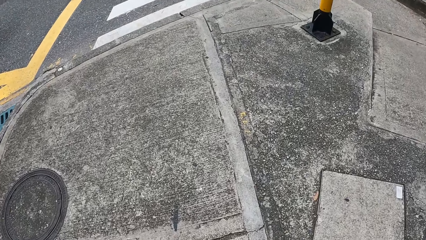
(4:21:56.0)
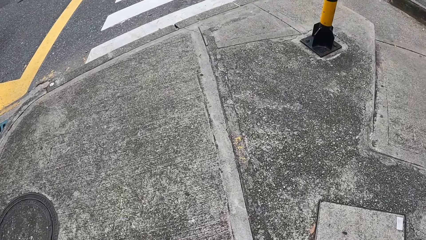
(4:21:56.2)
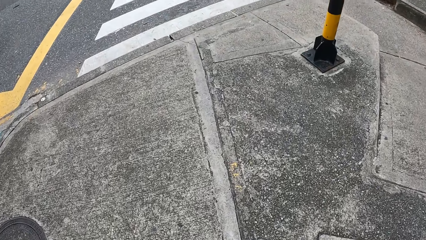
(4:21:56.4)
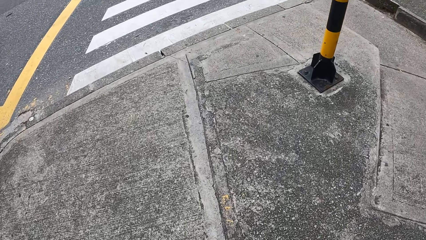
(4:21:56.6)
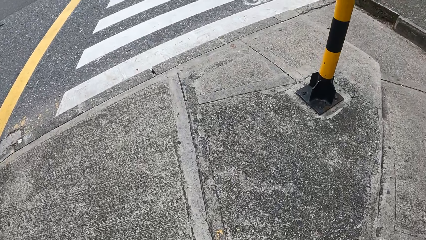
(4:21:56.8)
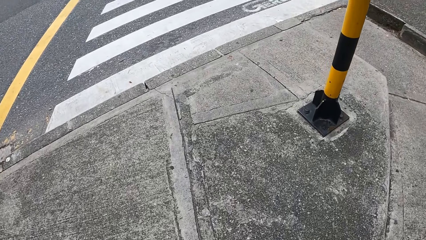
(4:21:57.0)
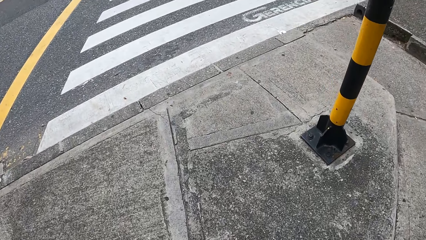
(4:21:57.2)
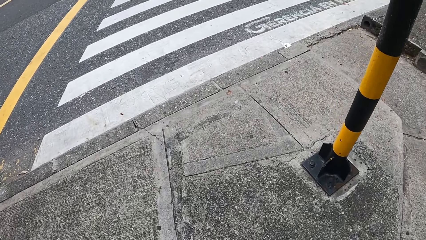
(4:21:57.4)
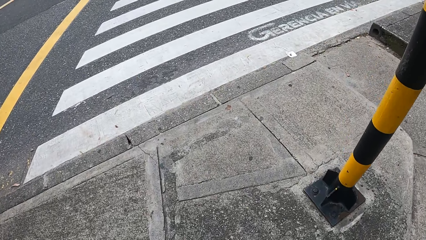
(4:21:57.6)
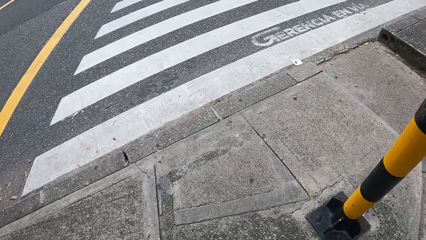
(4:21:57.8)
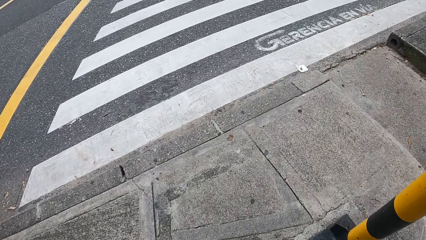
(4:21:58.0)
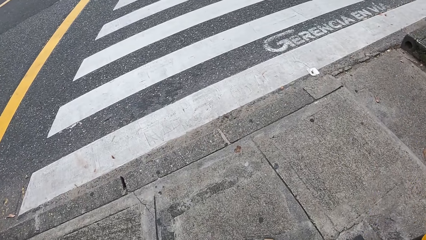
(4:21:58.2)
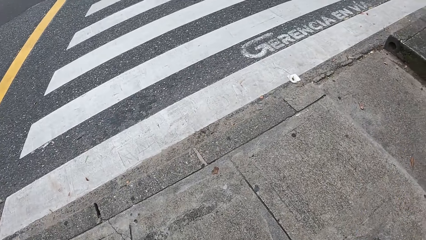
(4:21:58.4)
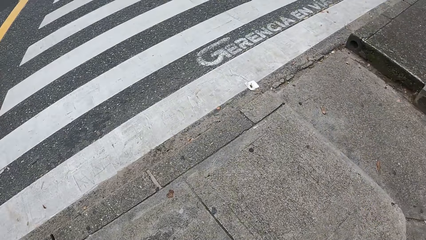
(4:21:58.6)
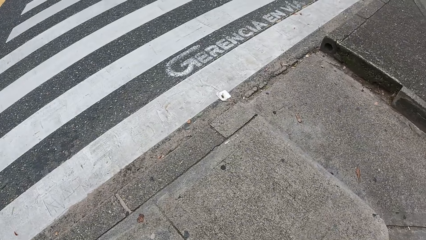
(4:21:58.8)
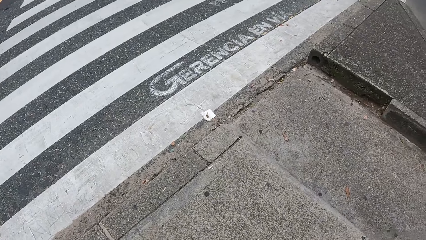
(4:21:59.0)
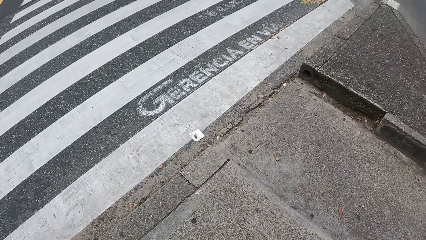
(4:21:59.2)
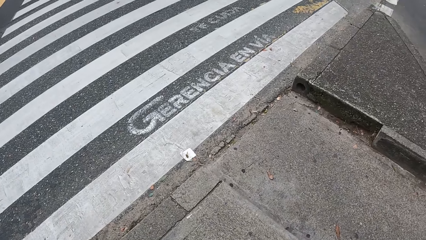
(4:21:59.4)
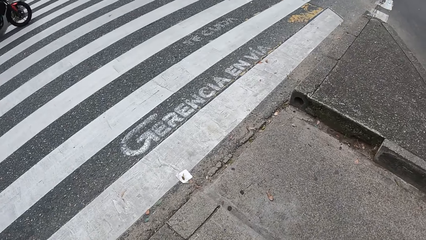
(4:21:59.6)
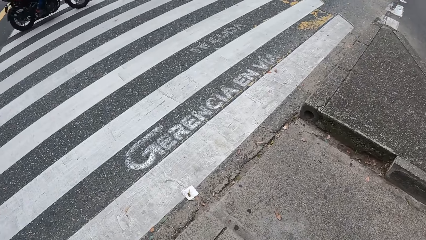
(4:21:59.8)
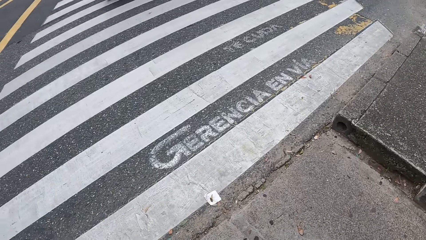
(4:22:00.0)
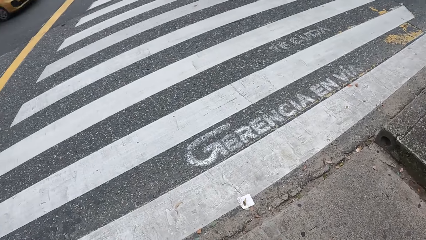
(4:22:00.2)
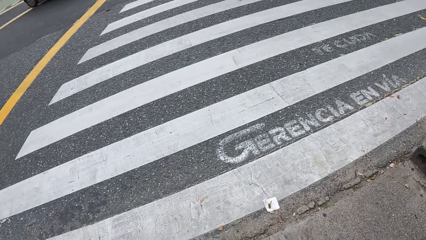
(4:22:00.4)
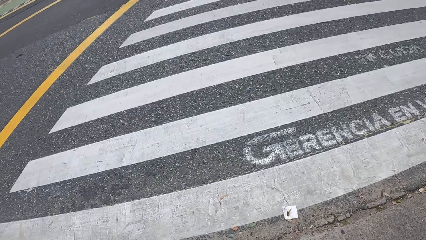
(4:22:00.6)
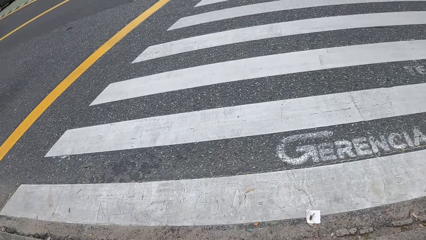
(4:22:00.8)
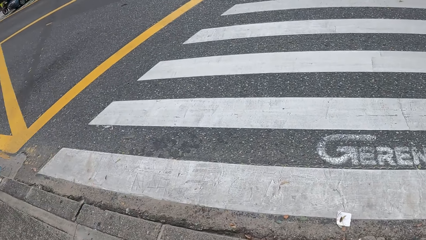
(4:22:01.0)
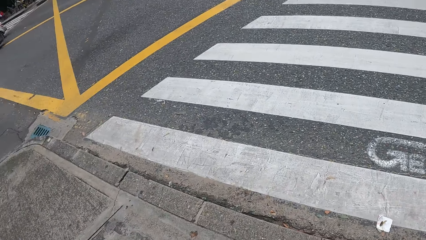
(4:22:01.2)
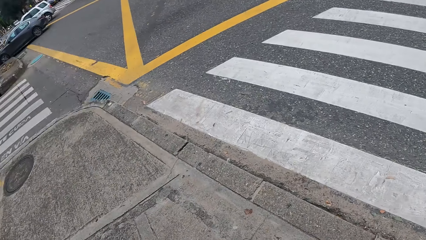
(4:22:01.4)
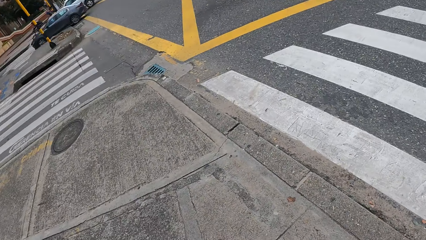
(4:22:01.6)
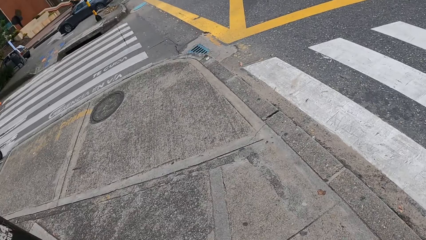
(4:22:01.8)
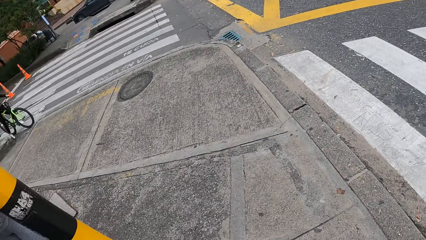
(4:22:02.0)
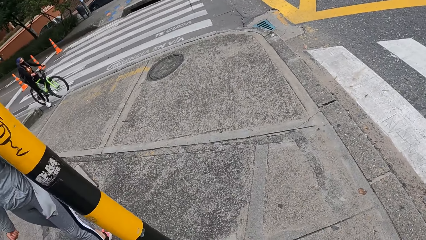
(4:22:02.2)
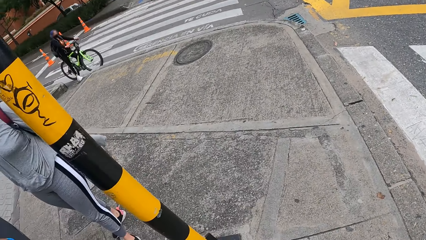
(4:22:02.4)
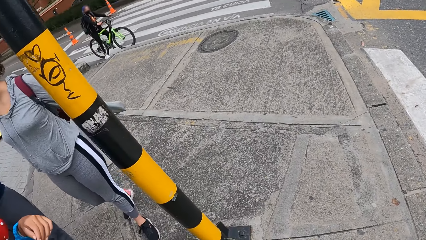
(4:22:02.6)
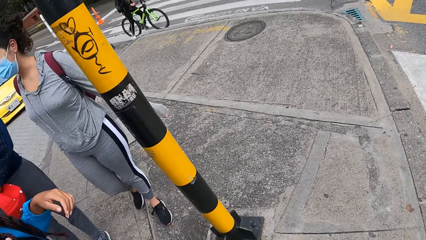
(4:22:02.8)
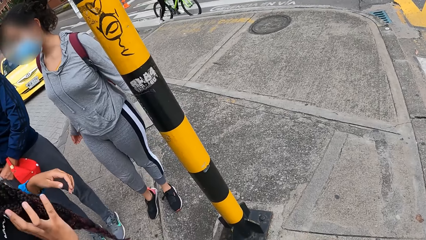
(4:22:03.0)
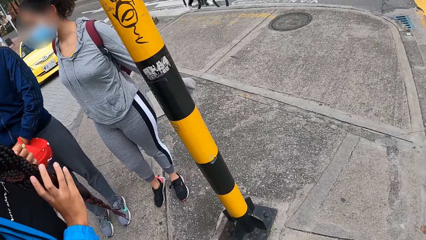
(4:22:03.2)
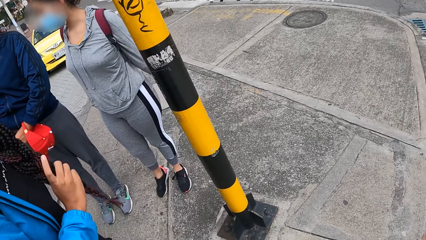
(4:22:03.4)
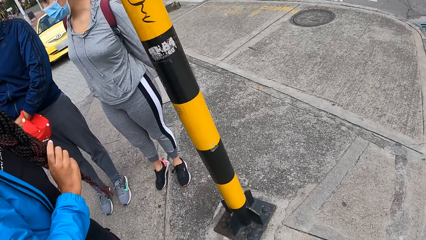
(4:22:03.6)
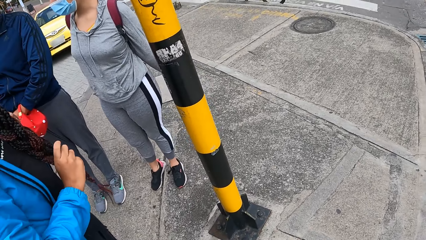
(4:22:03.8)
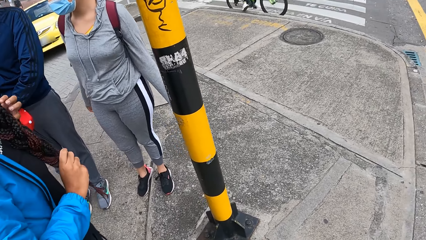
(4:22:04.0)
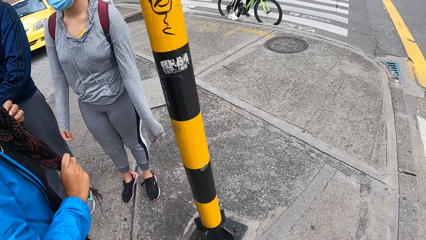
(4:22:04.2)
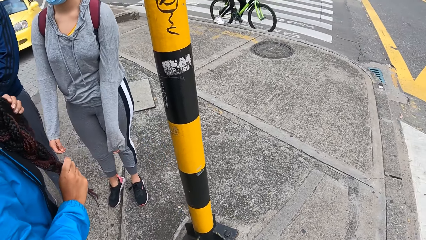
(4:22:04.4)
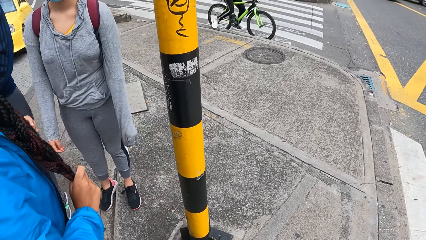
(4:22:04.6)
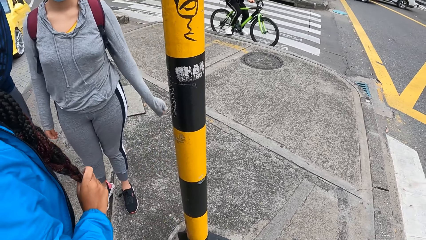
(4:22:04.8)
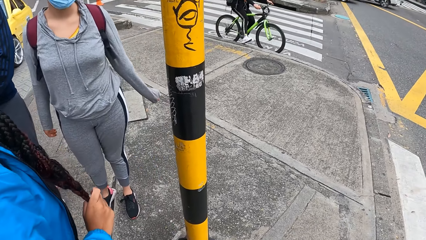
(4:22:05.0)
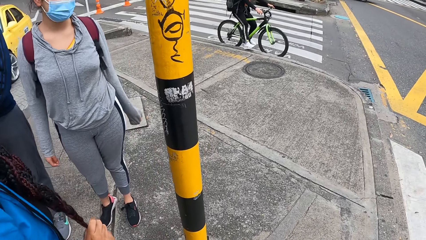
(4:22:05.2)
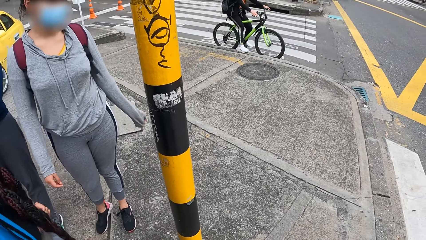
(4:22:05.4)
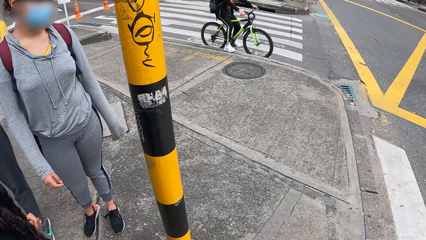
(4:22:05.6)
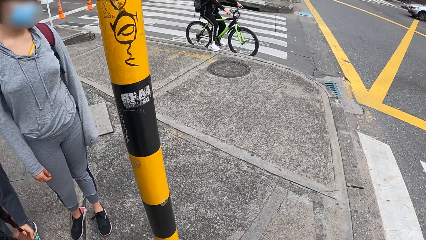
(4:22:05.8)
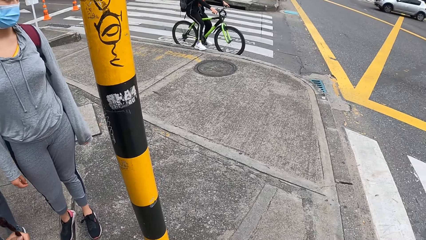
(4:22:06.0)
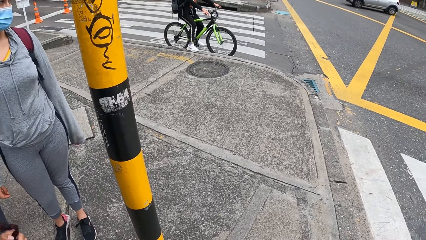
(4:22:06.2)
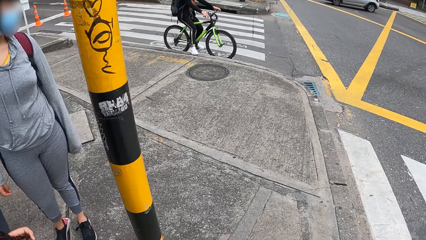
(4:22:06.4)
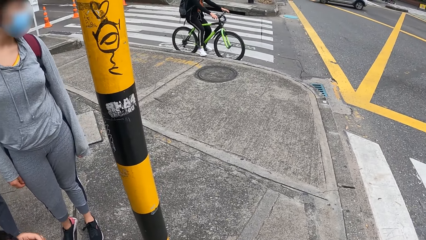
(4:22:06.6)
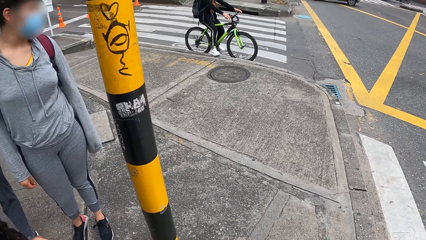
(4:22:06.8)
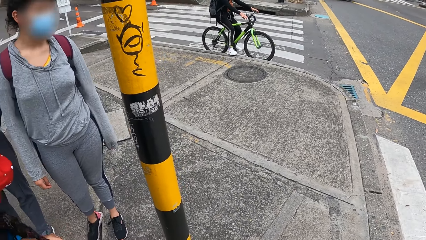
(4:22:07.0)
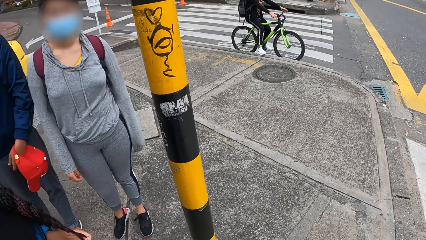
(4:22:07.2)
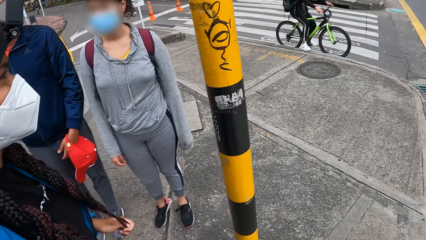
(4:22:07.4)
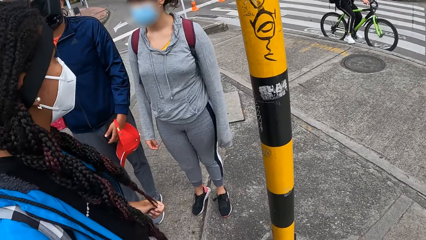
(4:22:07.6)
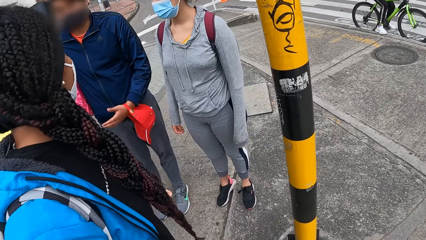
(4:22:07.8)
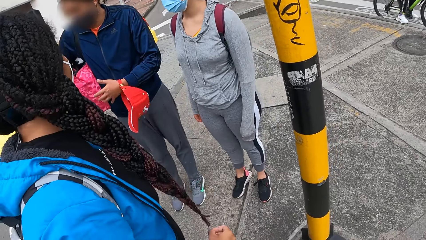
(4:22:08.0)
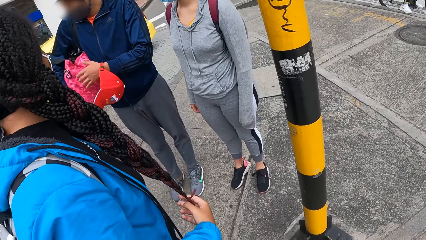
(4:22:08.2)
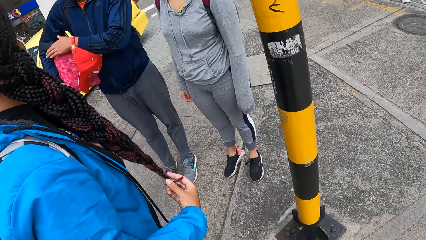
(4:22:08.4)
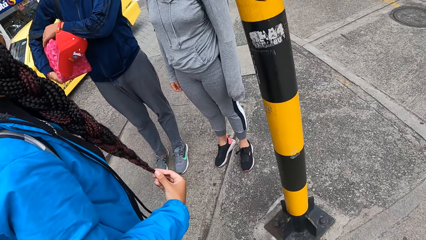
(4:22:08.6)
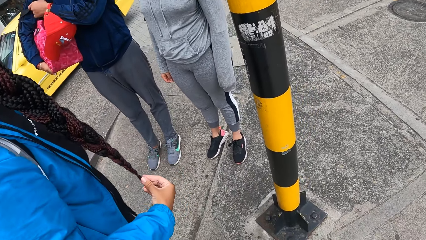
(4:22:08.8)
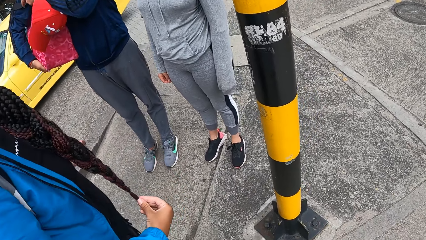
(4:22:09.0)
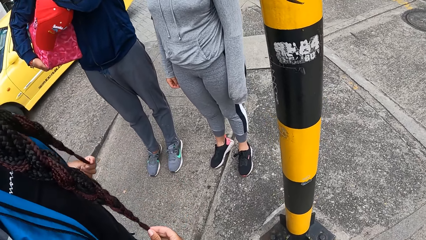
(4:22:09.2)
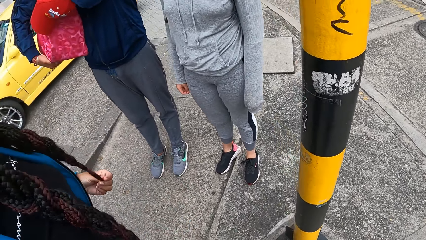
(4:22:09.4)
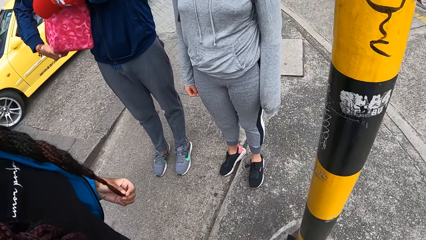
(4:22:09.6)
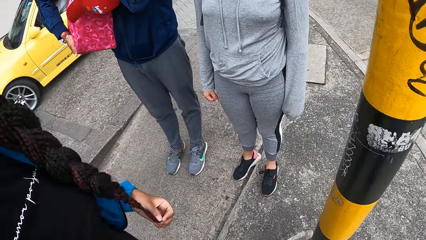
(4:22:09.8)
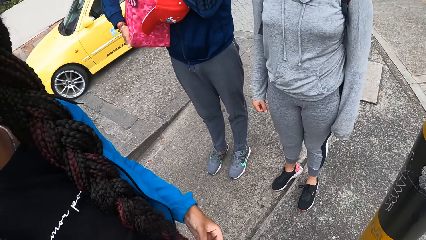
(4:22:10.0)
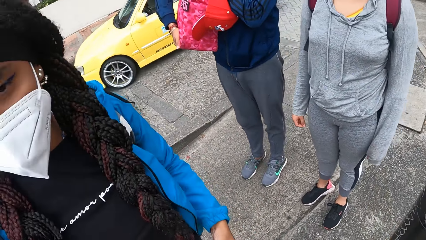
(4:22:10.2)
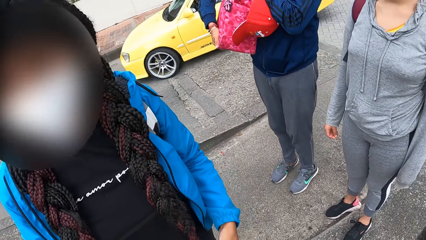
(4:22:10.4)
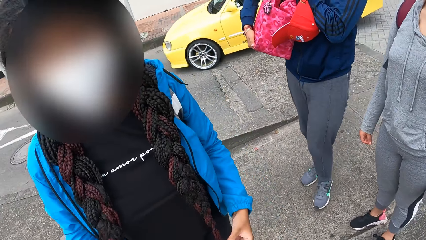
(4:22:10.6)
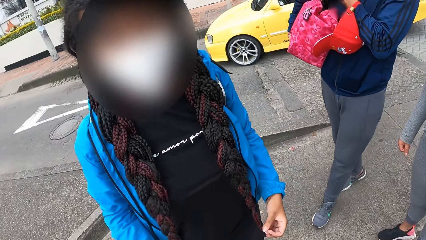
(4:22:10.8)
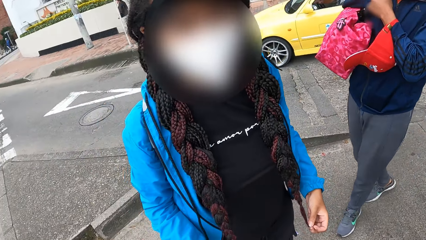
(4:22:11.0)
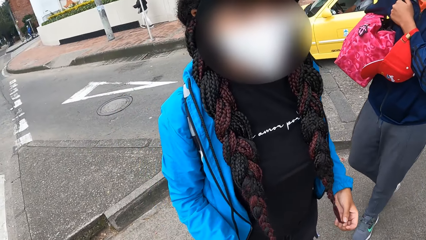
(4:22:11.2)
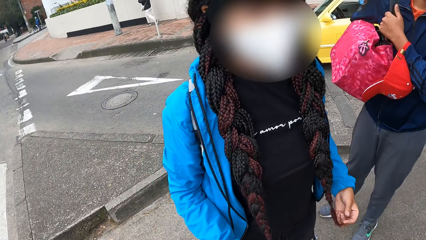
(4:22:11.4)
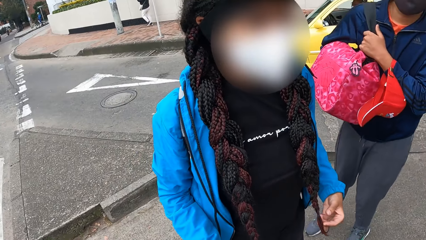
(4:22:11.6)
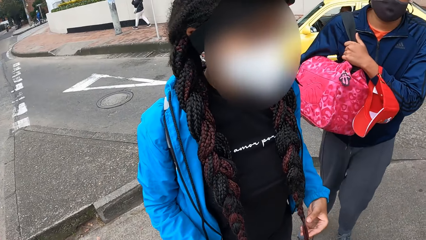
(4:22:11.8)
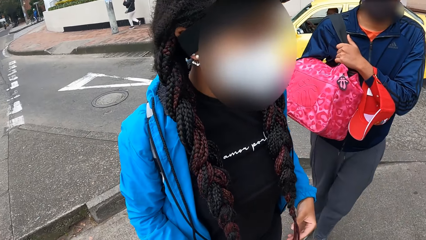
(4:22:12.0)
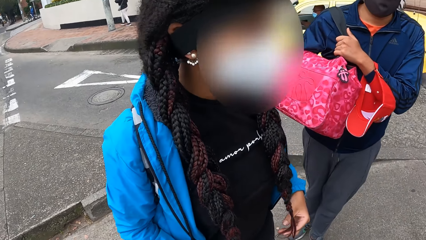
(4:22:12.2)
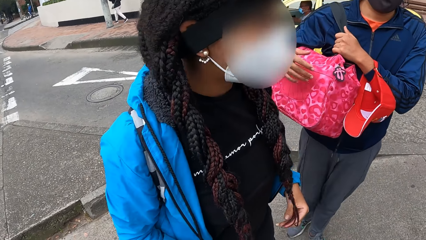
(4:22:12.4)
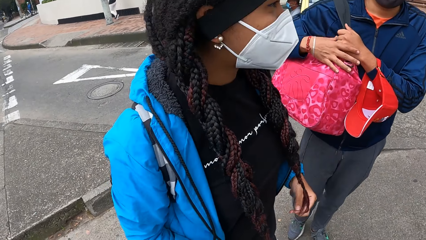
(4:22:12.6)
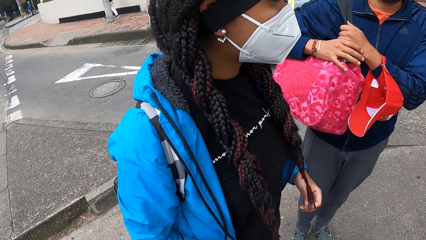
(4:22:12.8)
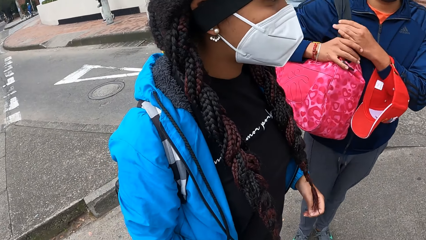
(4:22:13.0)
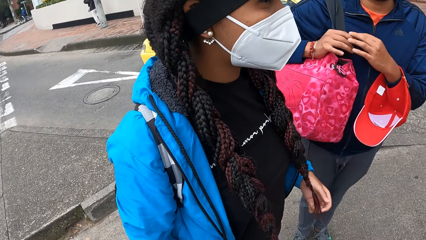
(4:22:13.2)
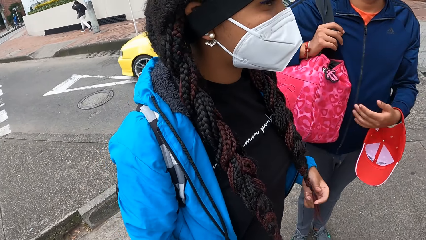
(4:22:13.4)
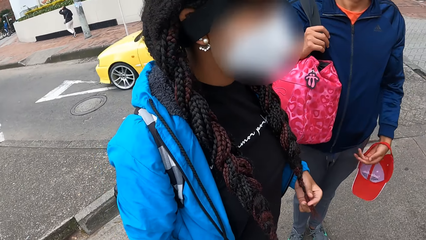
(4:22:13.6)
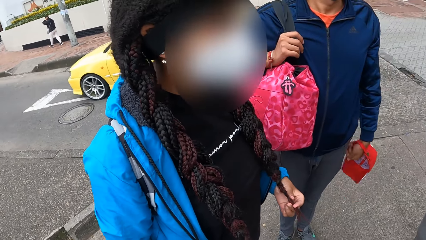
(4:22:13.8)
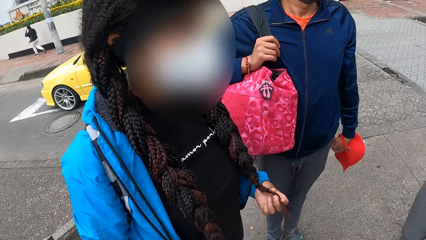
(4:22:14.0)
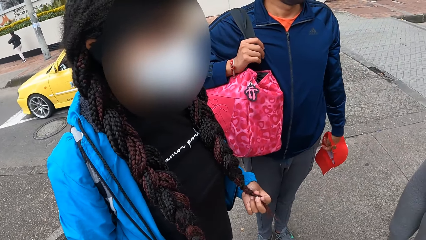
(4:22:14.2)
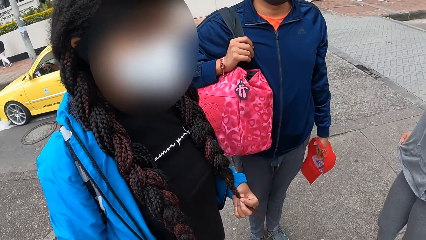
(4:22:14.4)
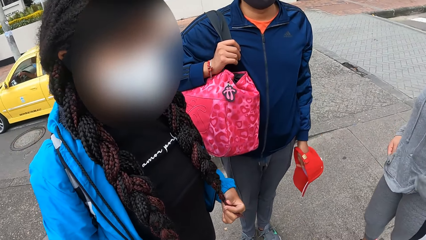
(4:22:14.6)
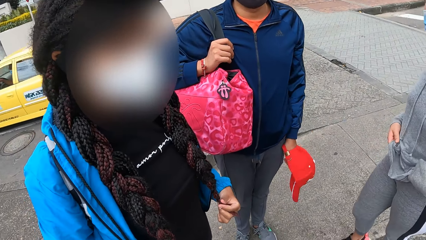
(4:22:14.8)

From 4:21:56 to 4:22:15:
The camera wearer looks around. They stare at a person.
